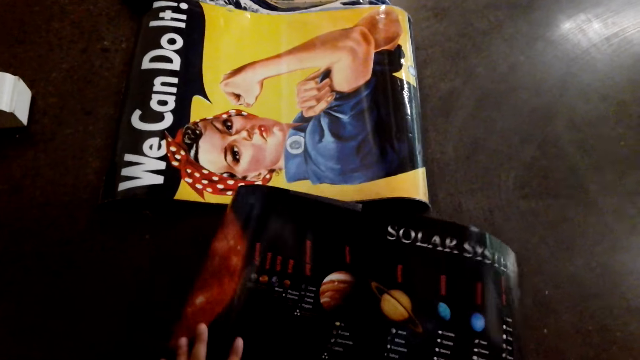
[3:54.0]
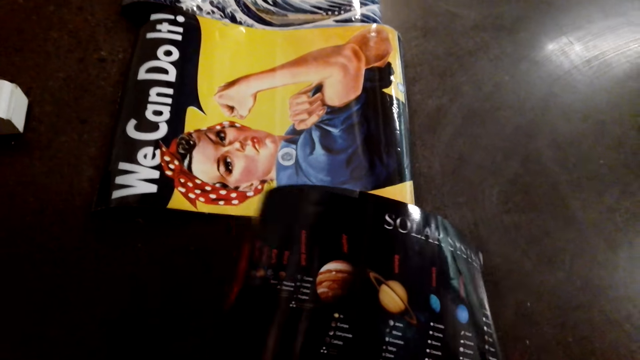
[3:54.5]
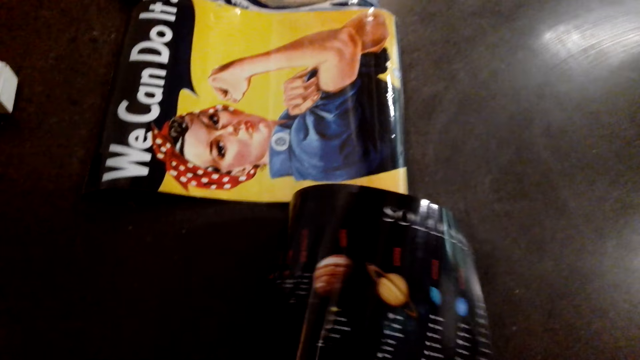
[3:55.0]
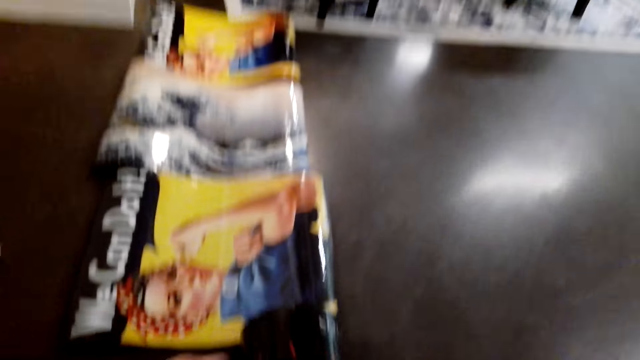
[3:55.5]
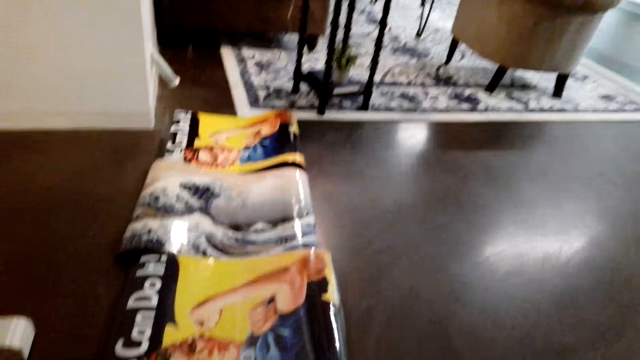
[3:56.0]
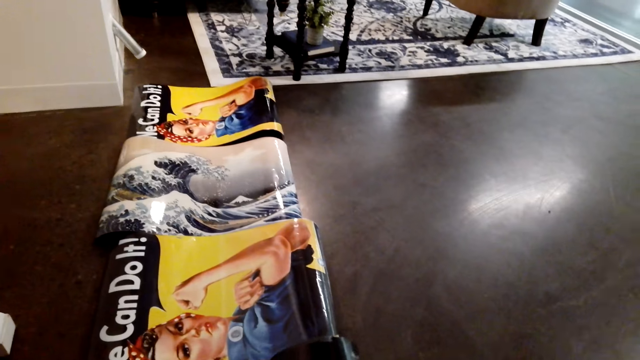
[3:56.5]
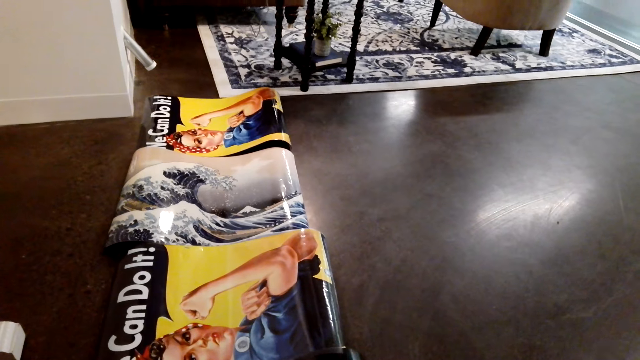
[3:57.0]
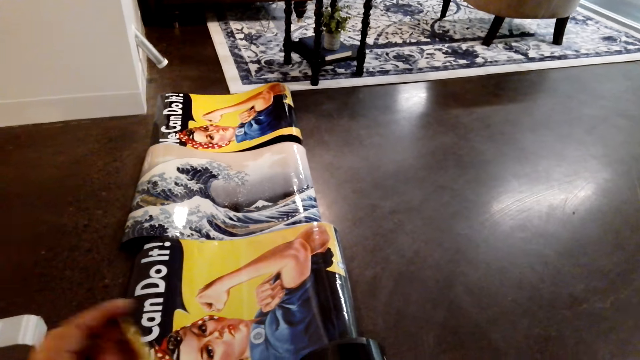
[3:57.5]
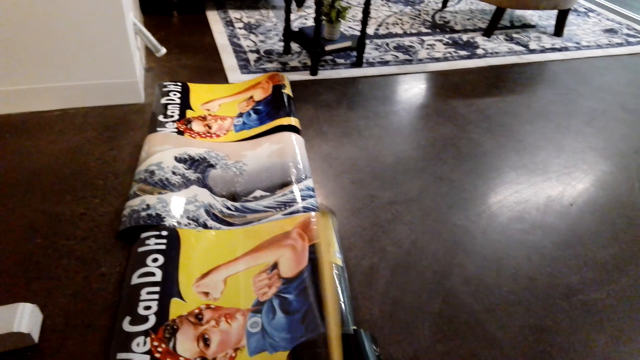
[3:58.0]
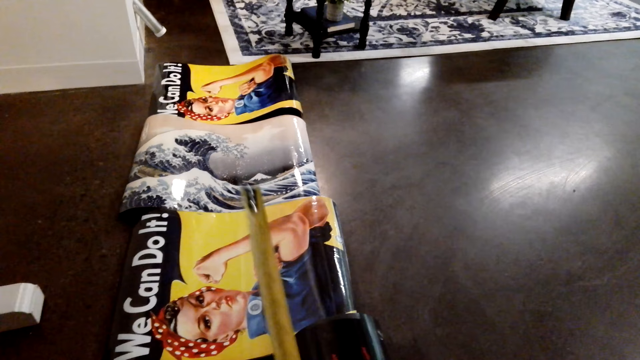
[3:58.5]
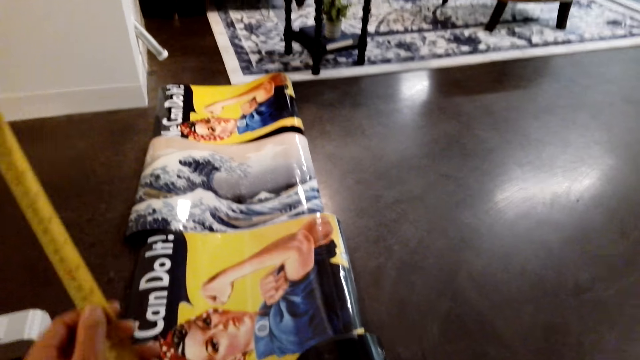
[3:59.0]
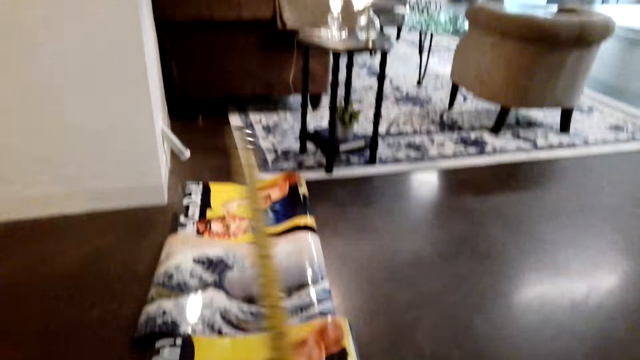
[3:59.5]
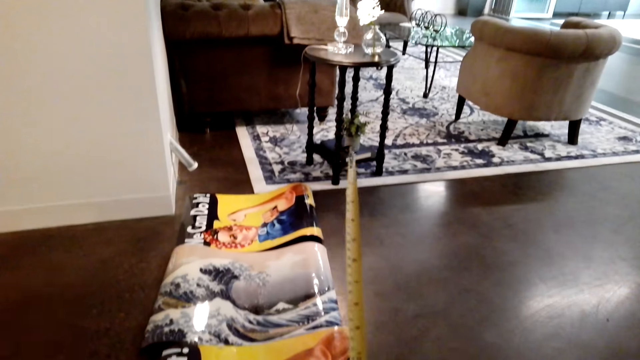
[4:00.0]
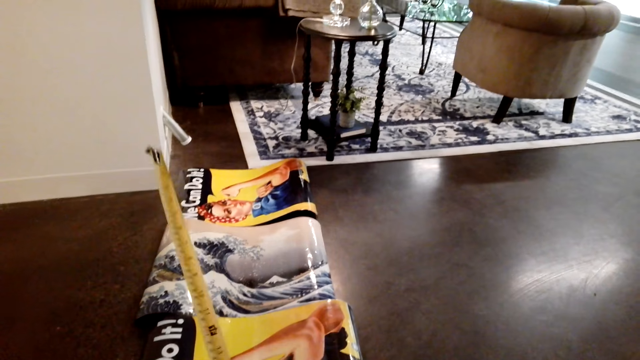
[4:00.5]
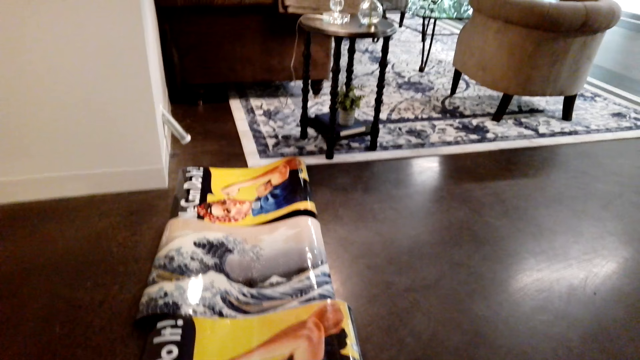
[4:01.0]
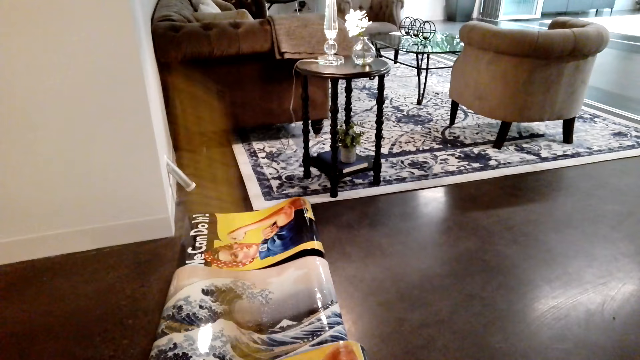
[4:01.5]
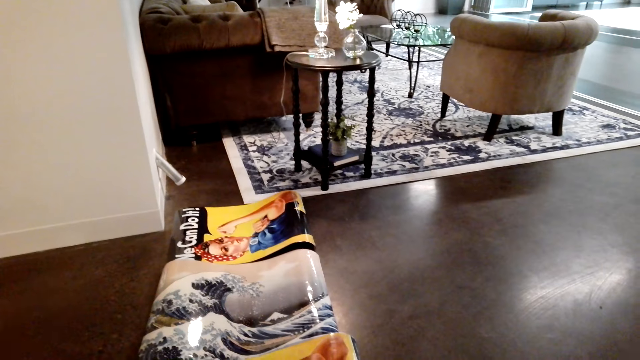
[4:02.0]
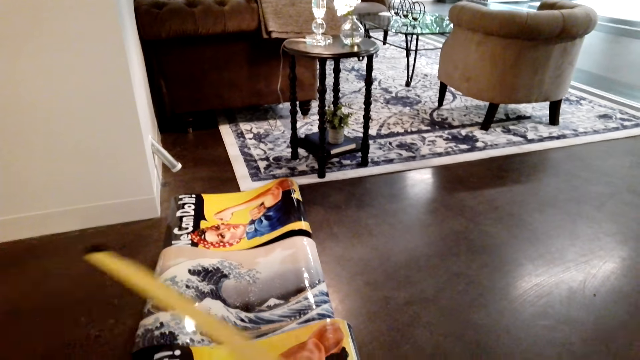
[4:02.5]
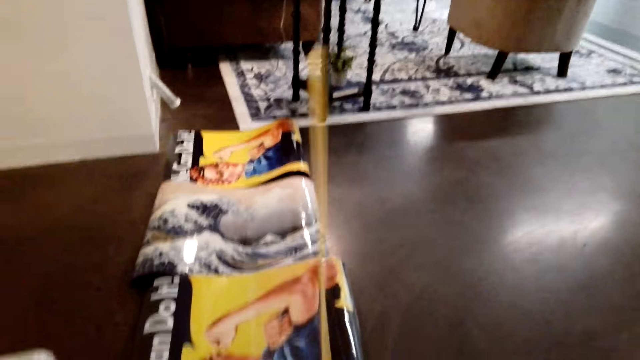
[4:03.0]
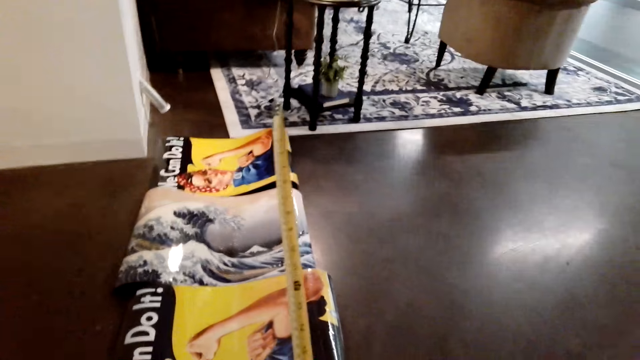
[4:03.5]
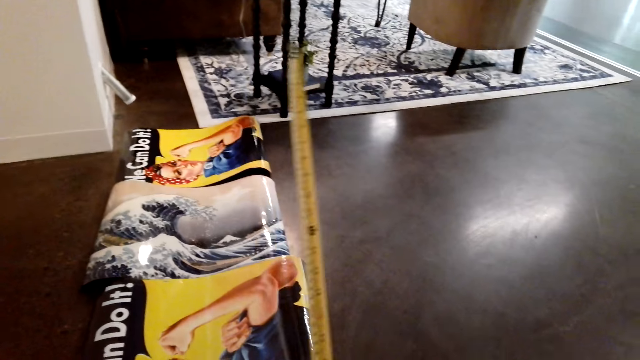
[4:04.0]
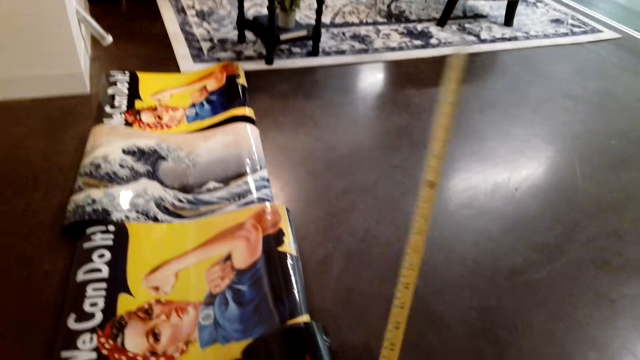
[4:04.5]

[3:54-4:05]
A person speaks to the camera wearer. The camera wearer pulls the tape measure. They speak to the person.

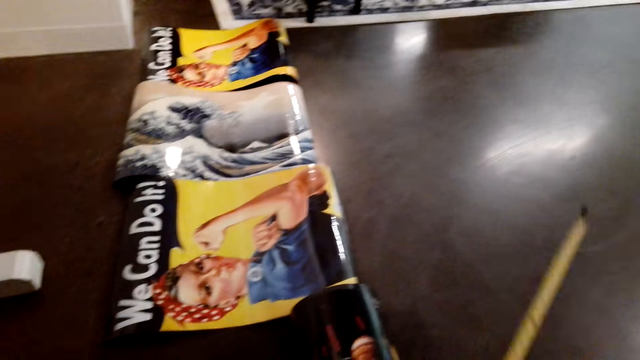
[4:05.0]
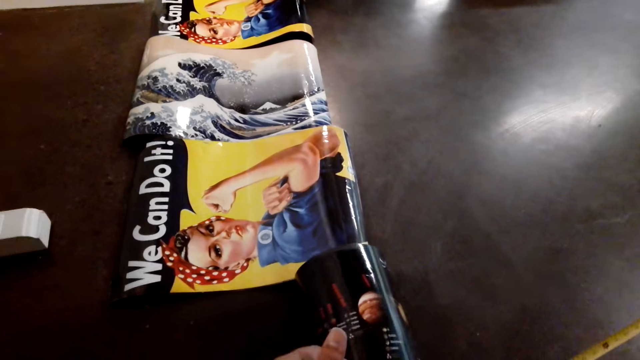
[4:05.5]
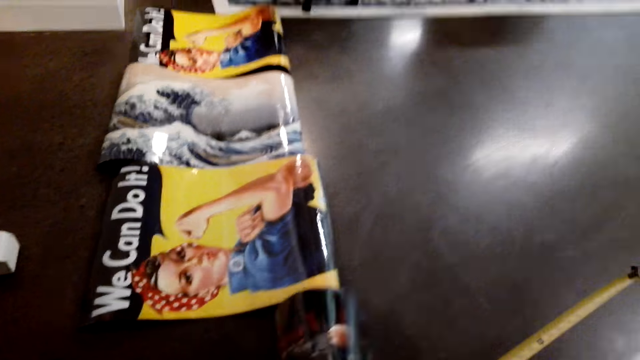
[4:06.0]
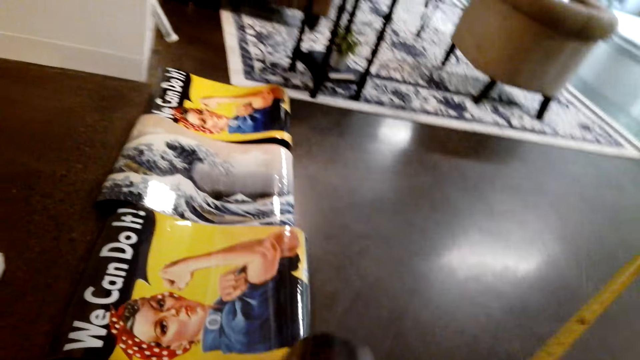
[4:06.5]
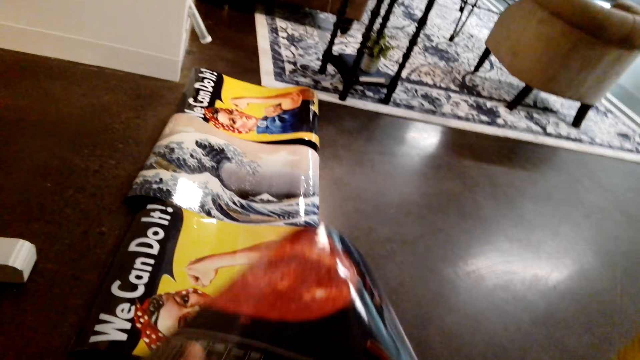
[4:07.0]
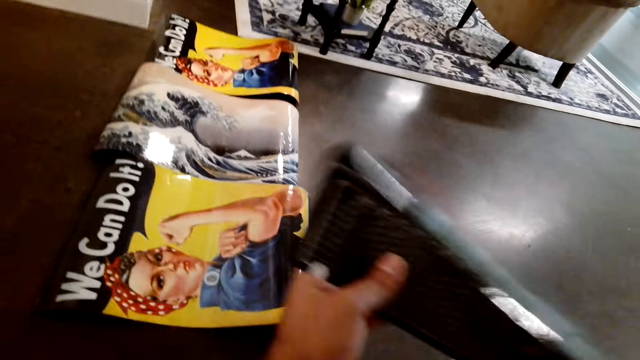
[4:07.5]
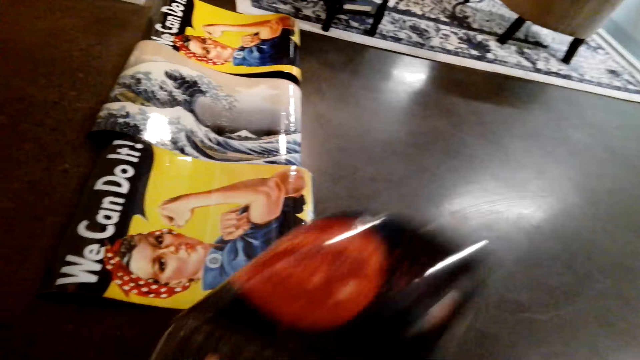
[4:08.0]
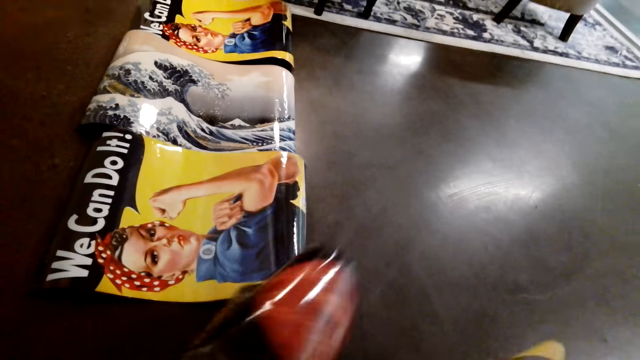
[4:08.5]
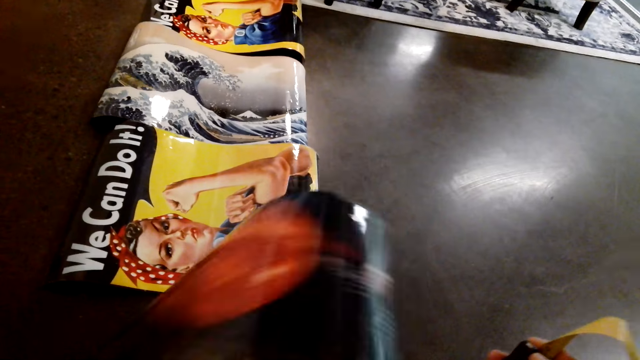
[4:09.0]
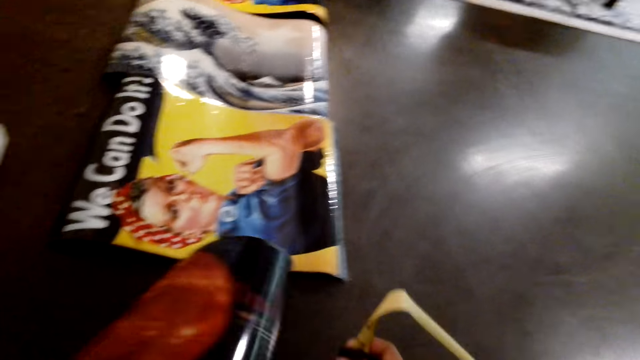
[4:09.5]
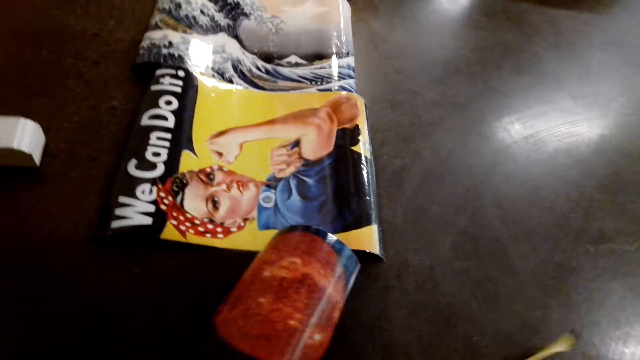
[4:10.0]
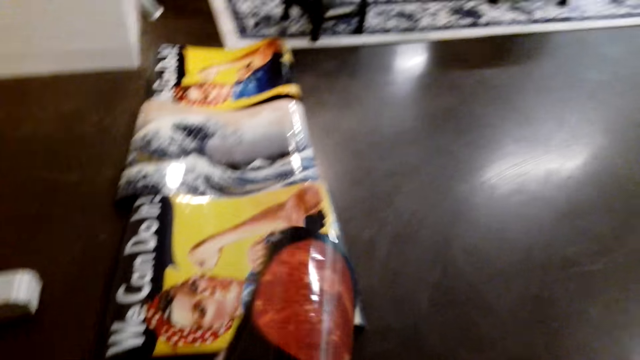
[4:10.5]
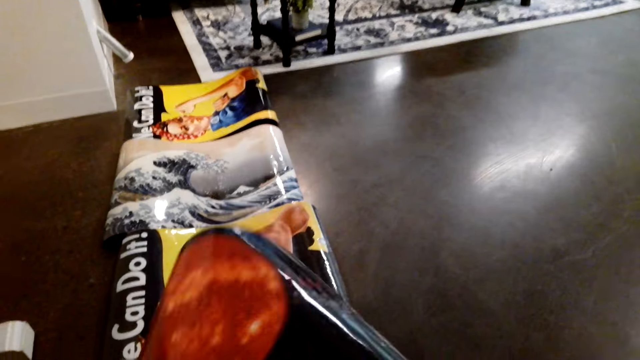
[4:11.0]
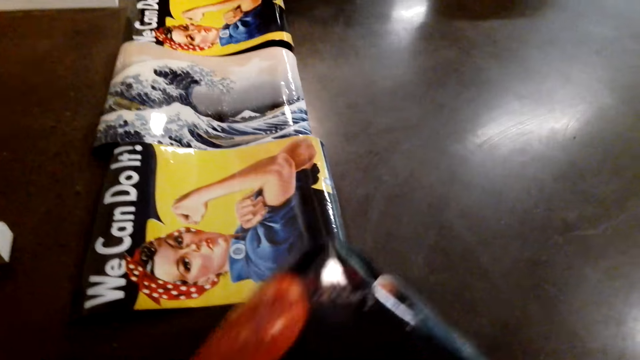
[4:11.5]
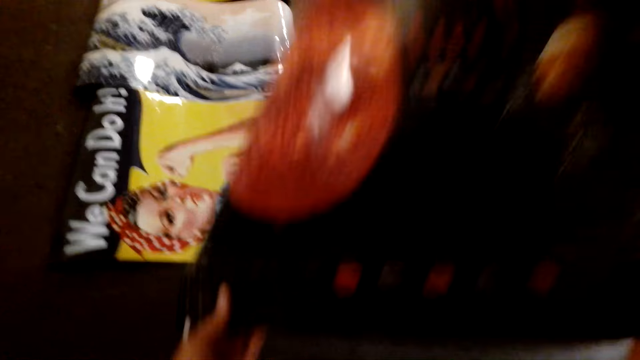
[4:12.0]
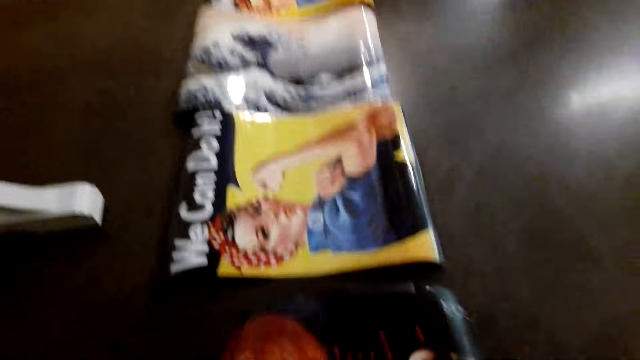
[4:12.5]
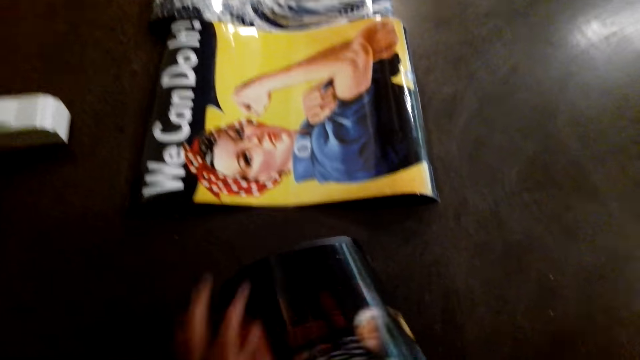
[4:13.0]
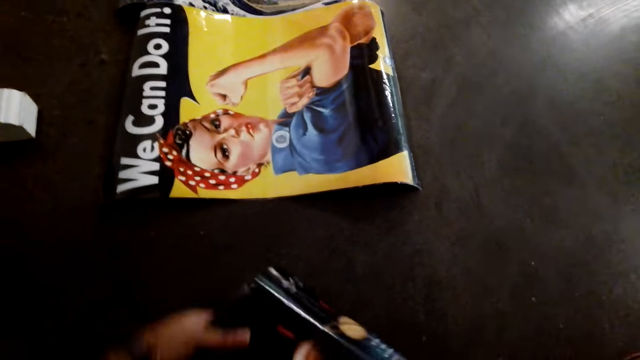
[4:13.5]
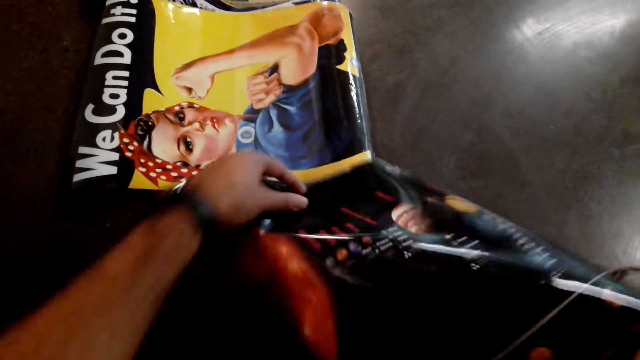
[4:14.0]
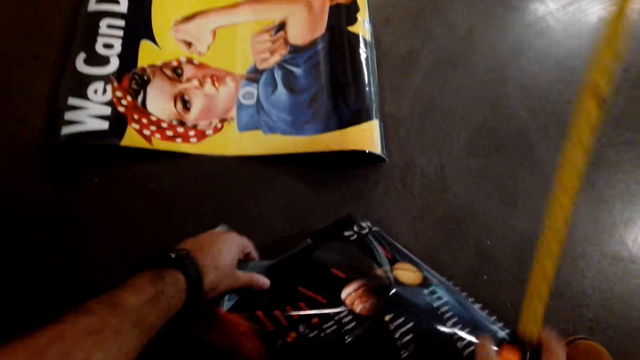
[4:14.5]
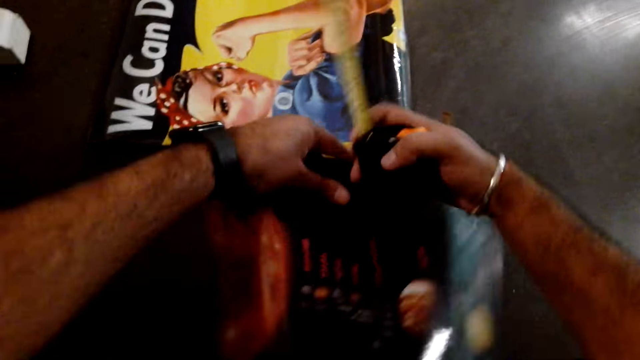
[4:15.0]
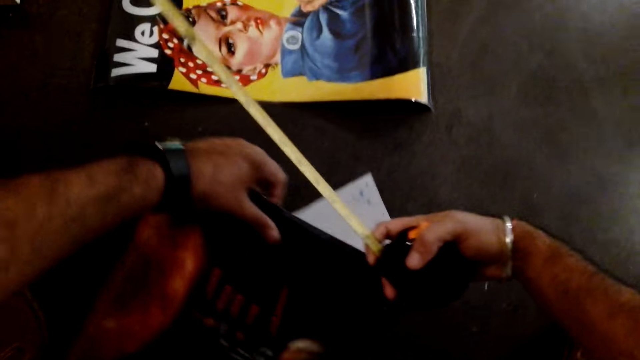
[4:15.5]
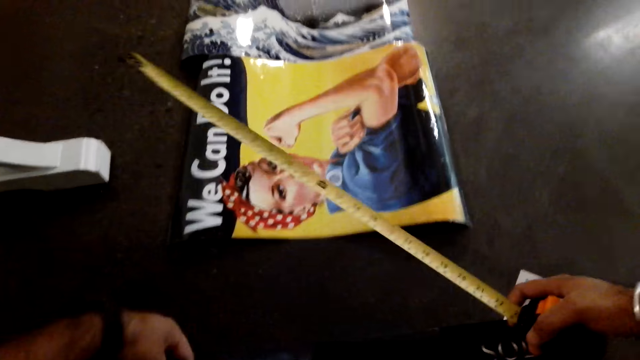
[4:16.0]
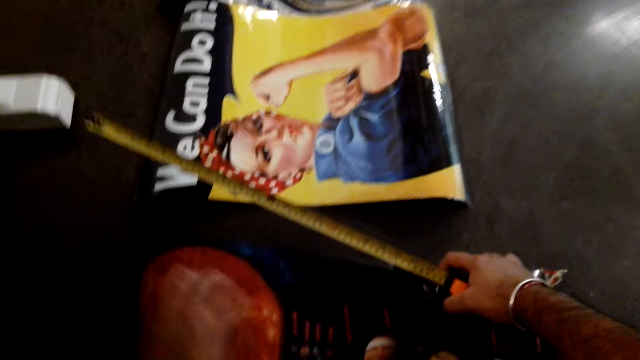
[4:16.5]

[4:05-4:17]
The camera wearer straightens the wallpaper. A person speaks to the camera wearer.
